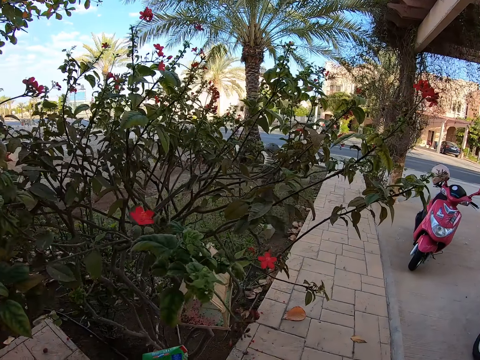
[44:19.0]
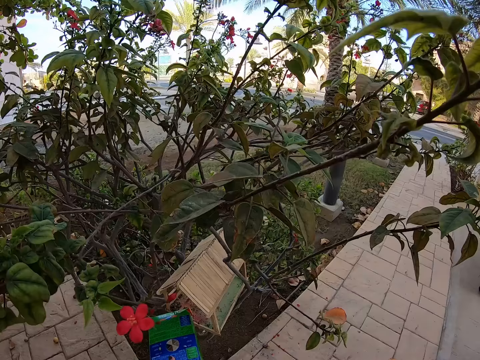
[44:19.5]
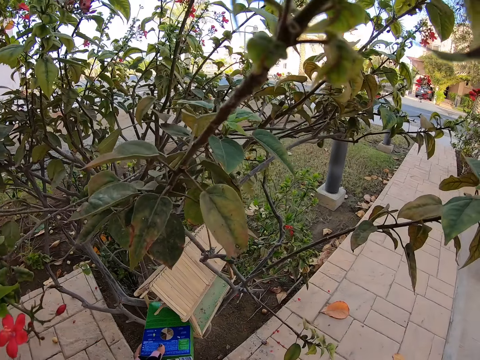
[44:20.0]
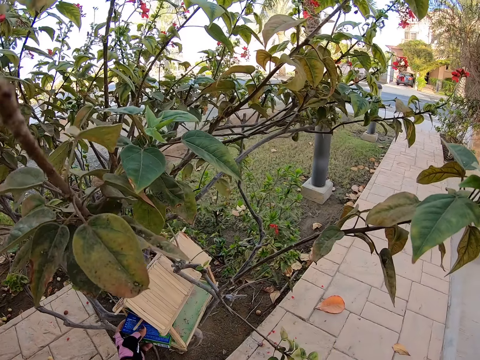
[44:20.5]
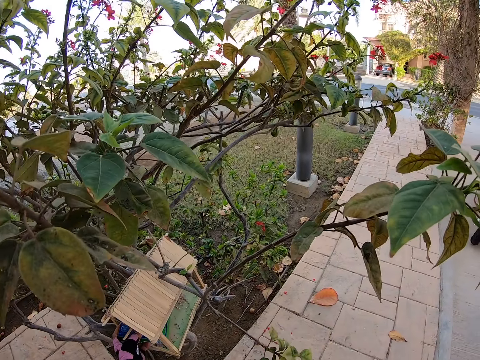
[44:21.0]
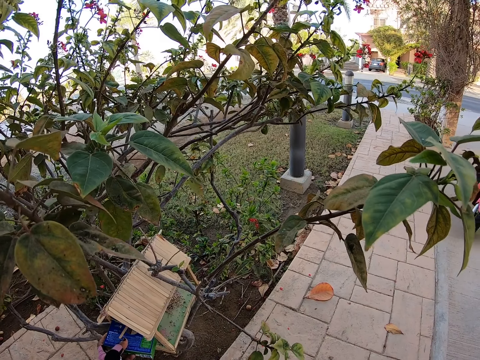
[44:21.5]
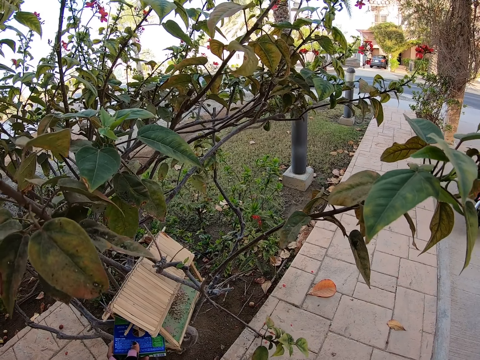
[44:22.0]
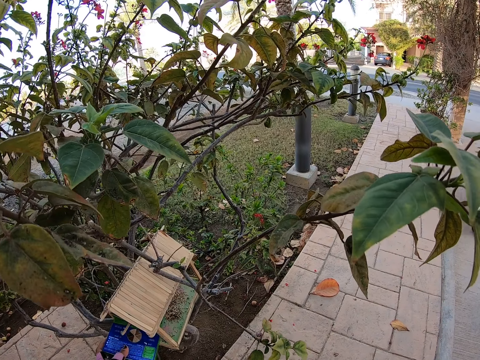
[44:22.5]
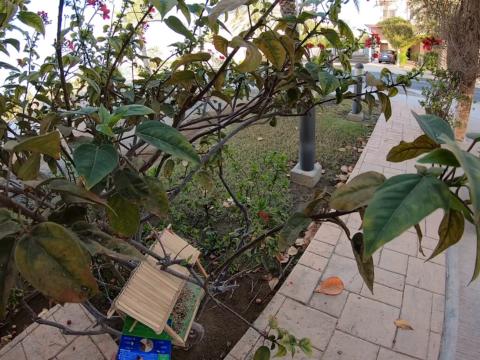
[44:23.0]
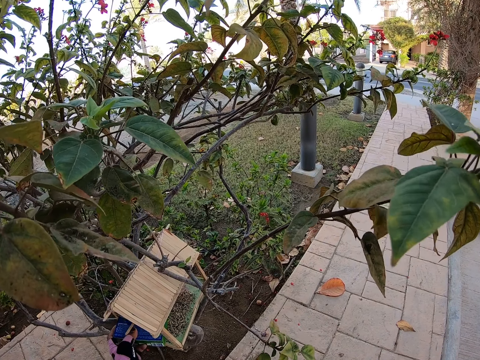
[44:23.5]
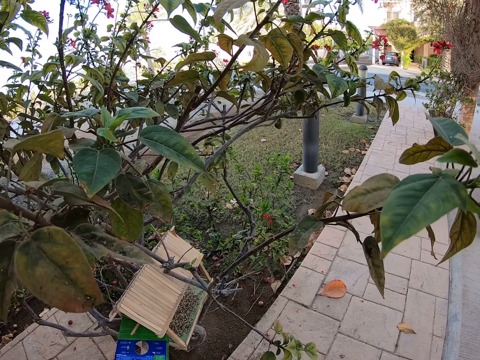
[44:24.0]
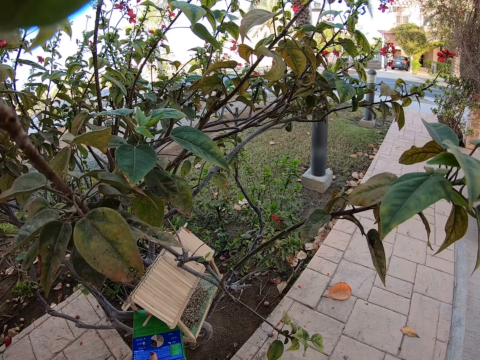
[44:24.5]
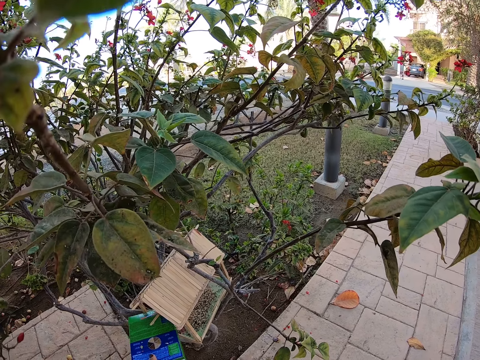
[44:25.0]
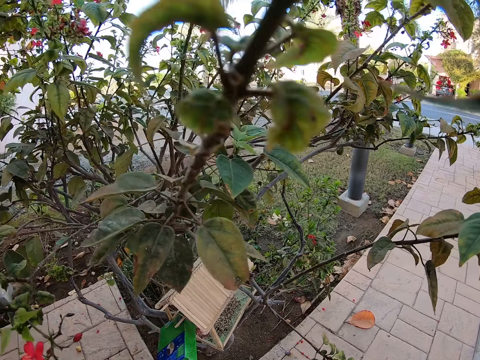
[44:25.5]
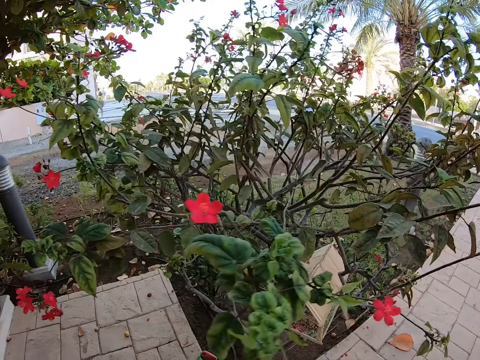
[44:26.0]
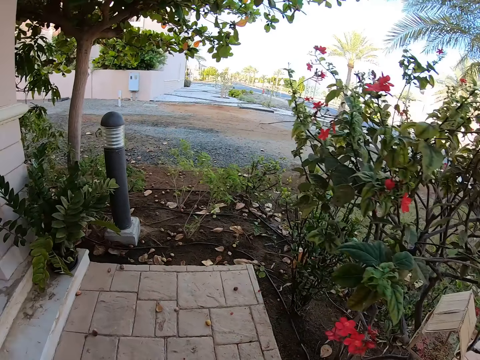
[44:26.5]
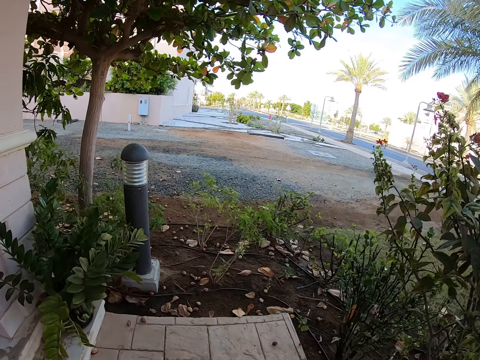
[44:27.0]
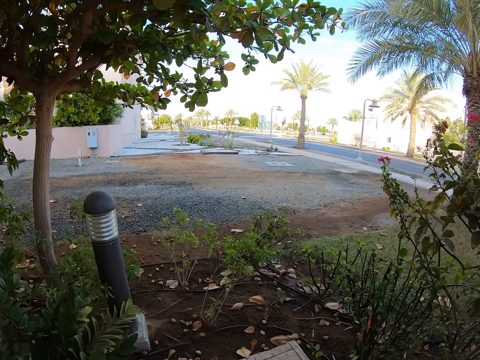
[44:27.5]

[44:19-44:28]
The camera wearer puts something to an object.

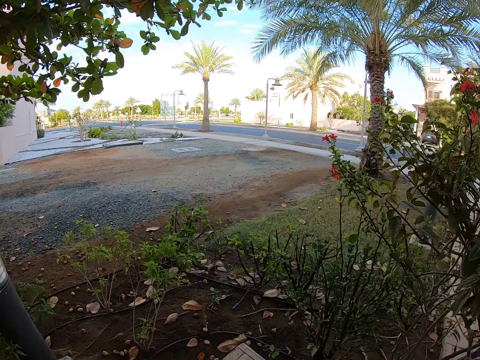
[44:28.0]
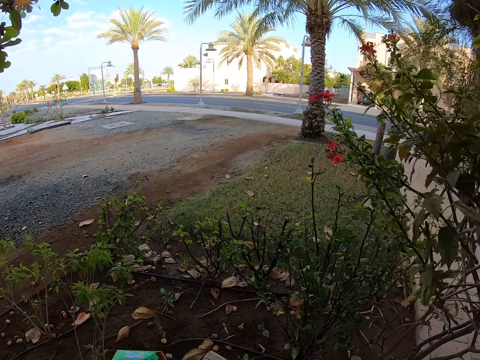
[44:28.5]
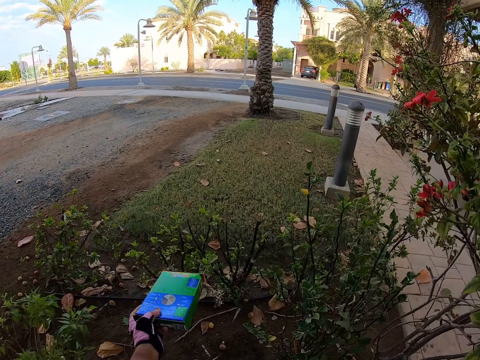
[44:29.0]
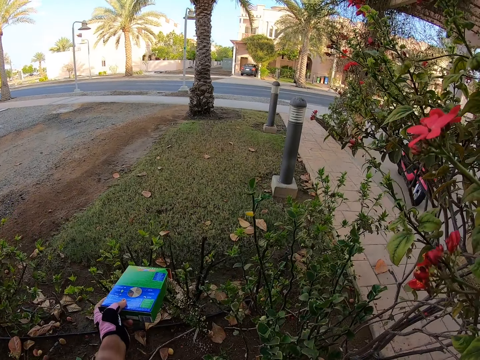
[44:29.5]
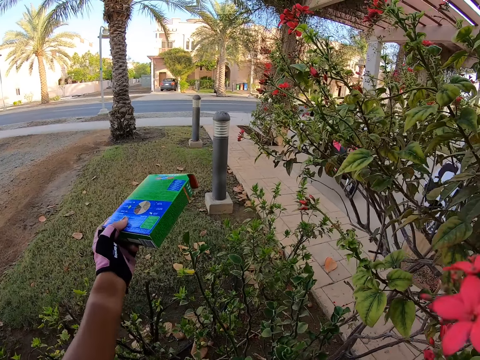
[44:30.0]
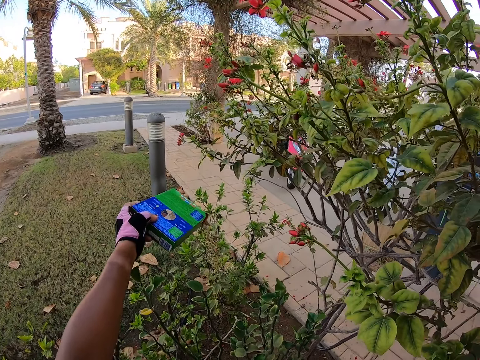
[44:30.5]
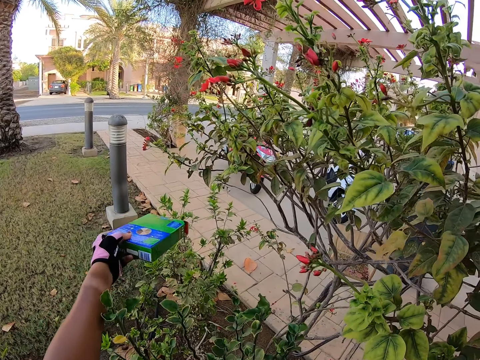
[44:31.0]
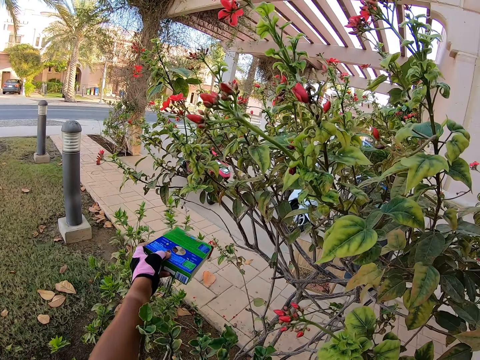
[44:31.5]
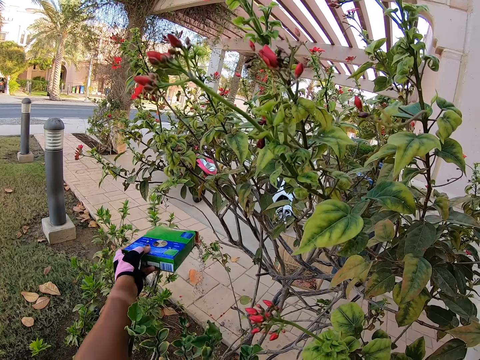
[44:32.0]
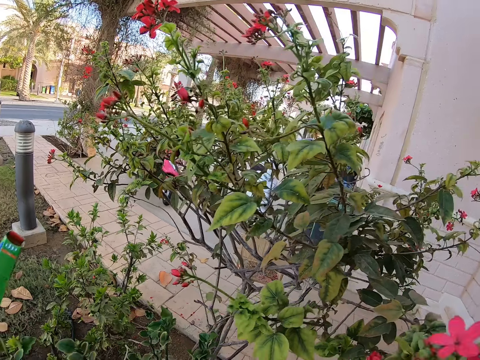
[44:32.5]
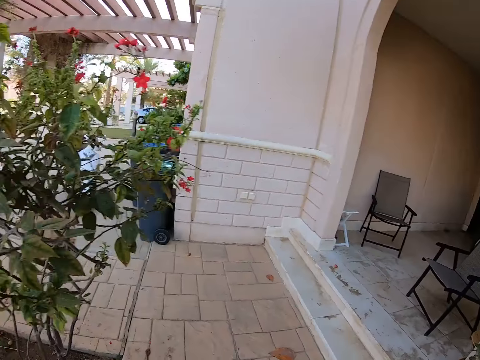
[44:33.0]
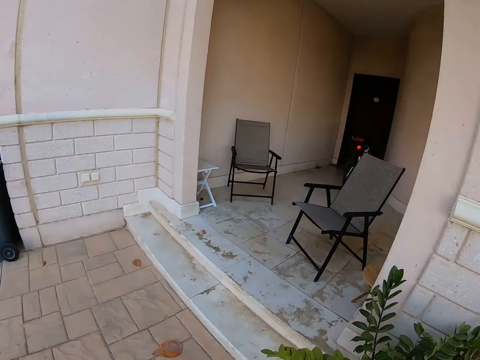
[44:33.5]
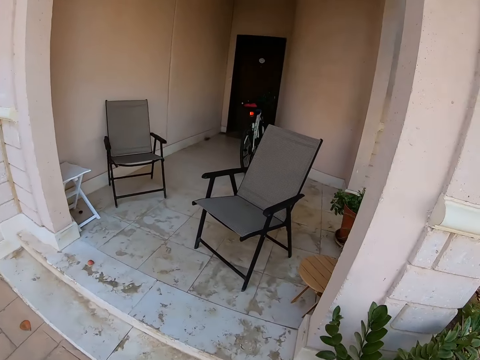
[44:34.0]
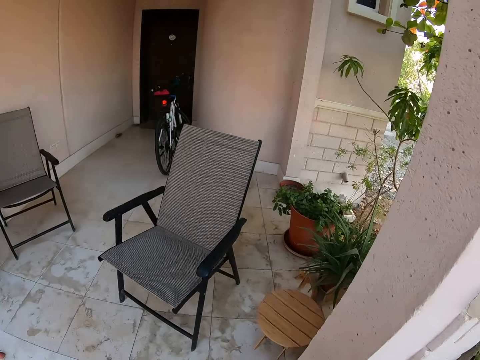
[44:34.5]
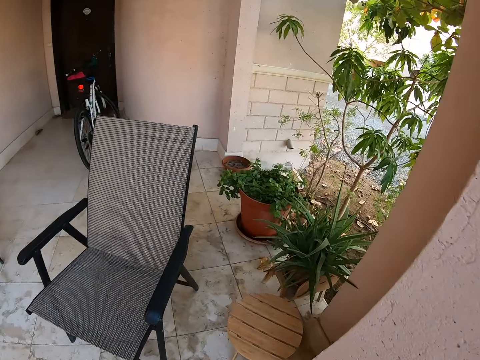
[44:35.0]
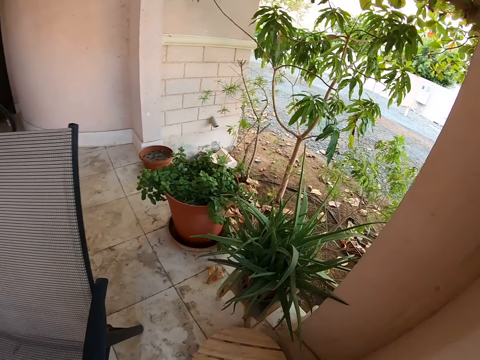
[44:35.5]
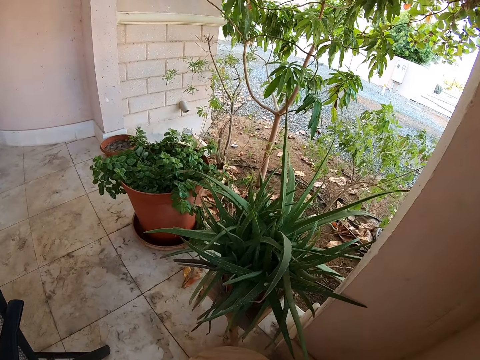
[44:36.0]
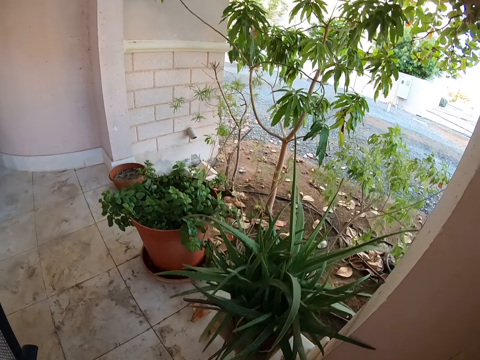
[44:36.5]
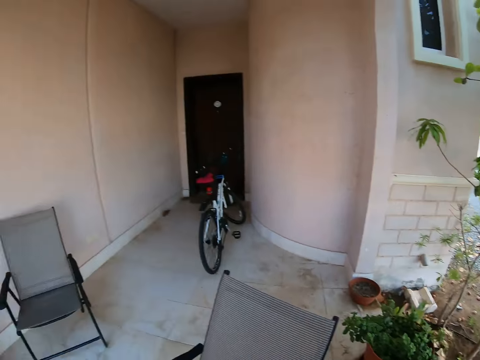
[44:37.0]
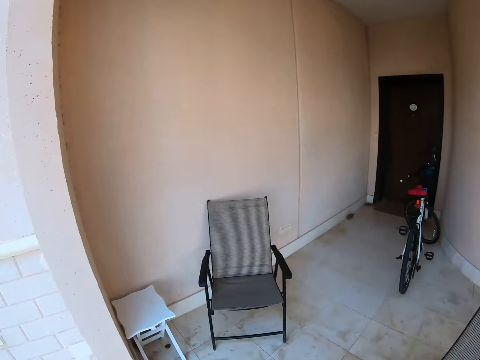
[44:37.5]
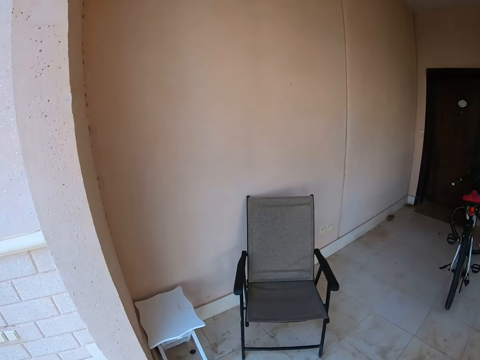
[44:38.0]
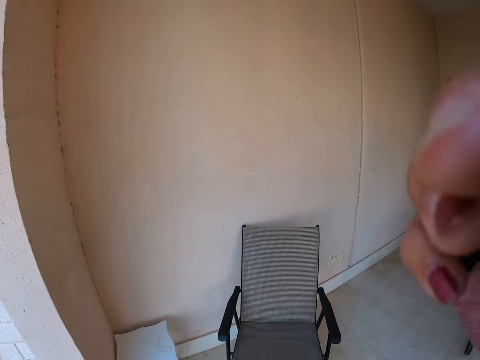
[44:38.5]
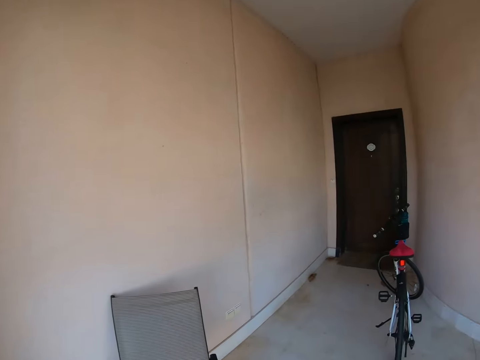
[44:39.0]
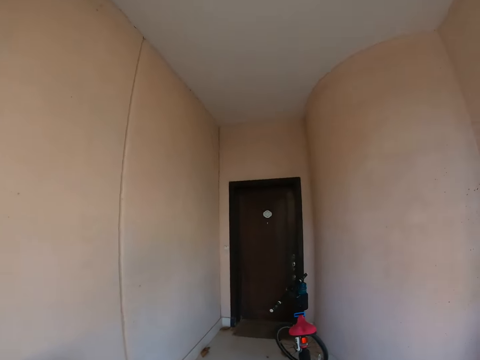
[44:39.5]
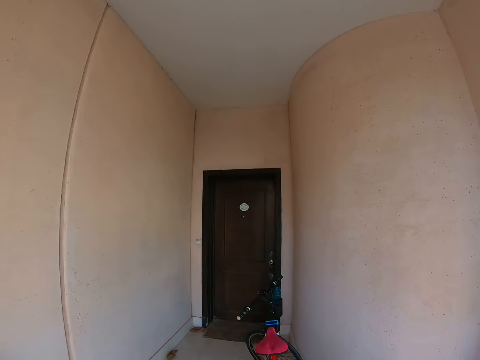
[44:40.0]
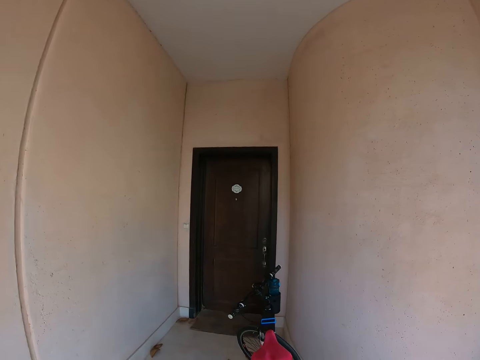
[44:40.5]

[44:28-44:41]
The camera wearer sprinkles something to the seedlings. They touch something.
